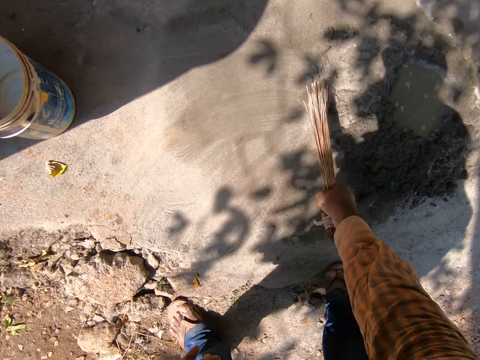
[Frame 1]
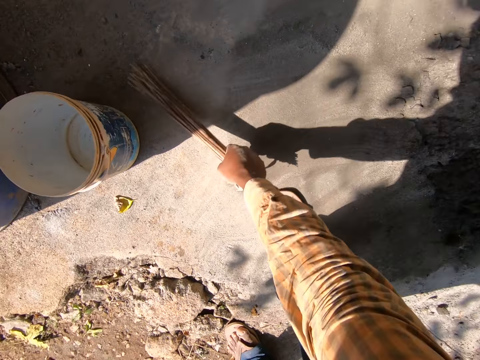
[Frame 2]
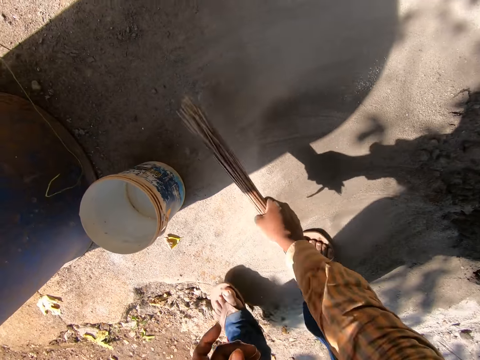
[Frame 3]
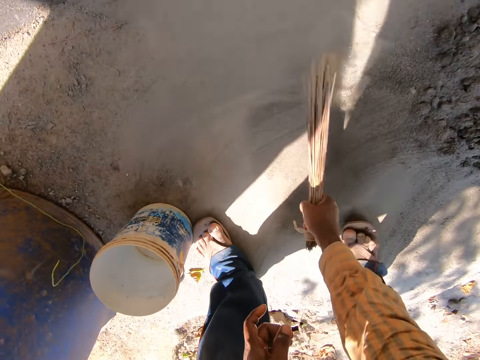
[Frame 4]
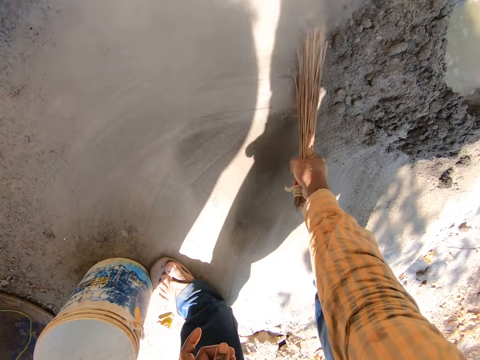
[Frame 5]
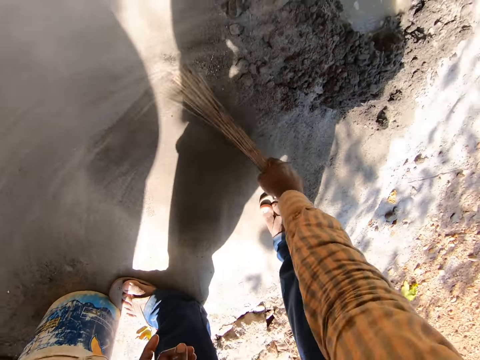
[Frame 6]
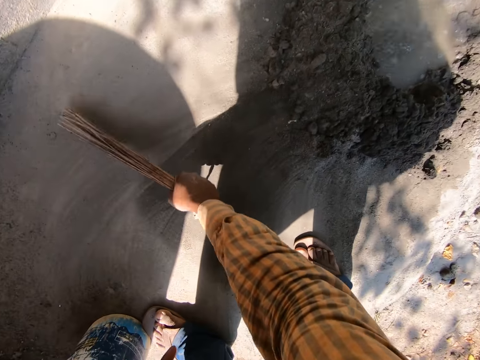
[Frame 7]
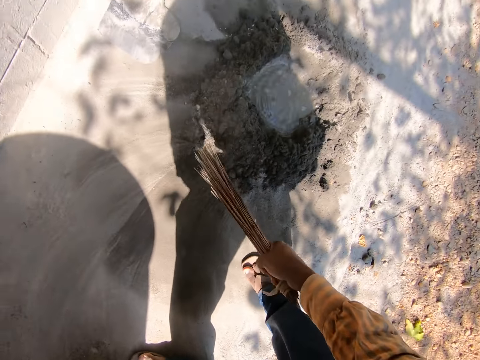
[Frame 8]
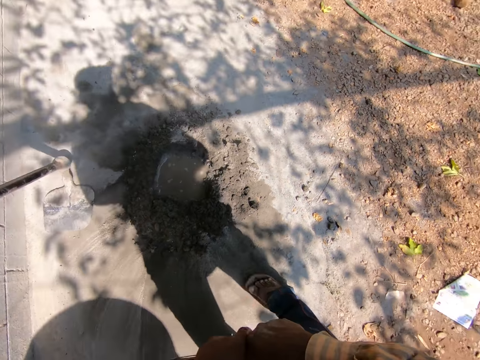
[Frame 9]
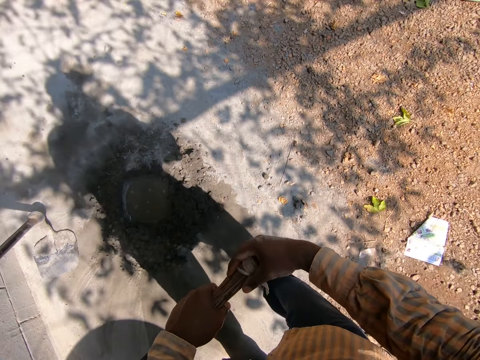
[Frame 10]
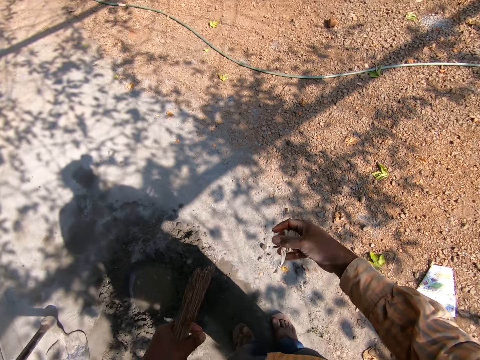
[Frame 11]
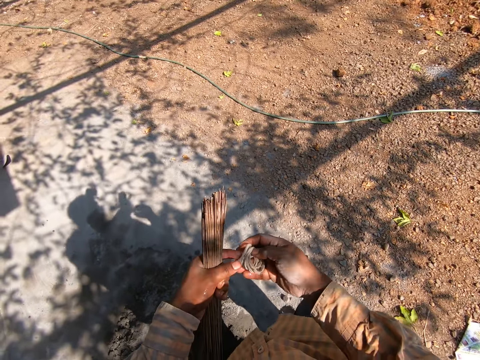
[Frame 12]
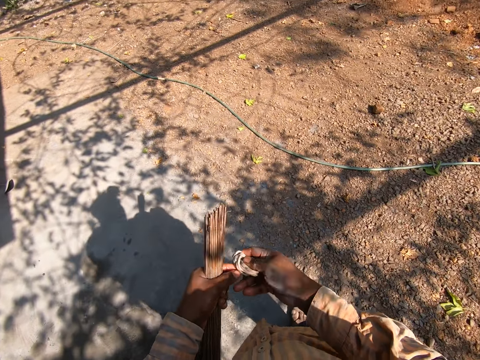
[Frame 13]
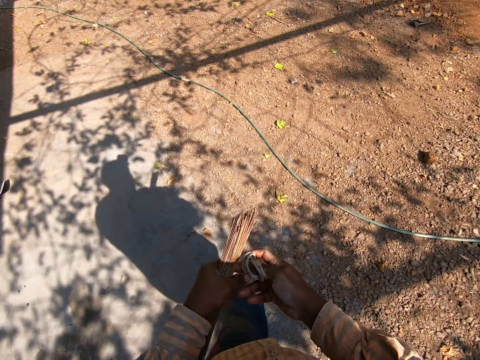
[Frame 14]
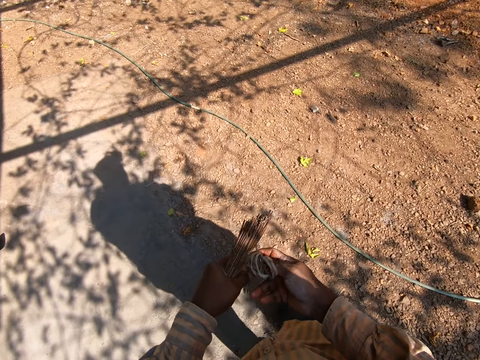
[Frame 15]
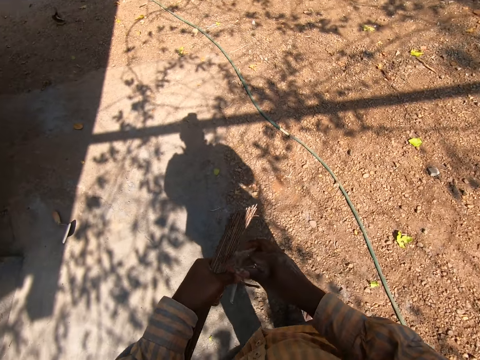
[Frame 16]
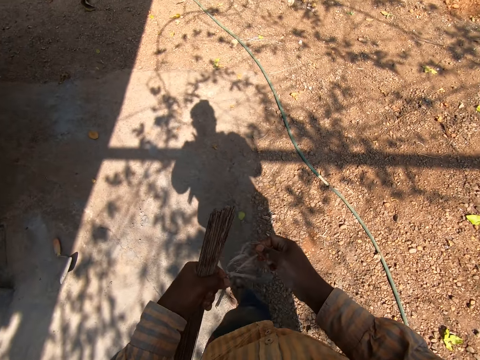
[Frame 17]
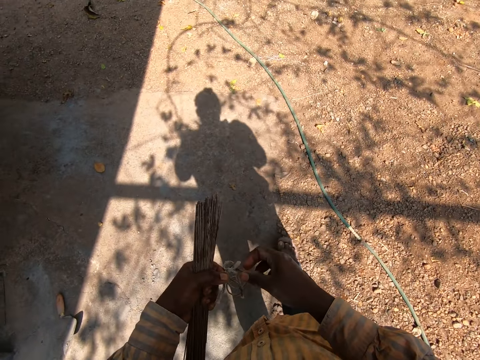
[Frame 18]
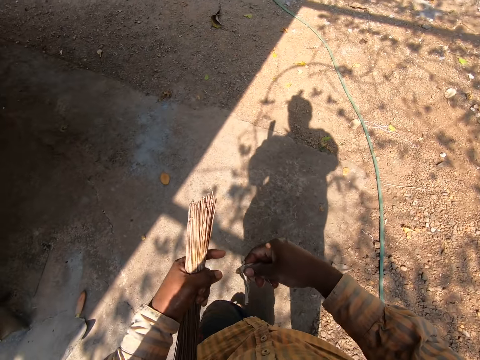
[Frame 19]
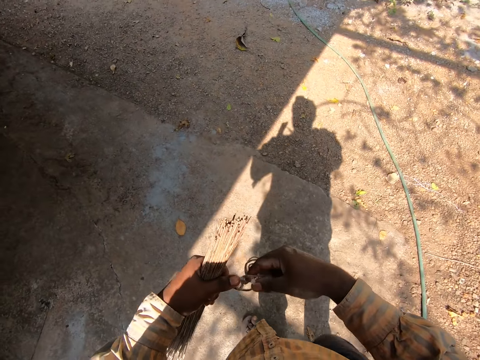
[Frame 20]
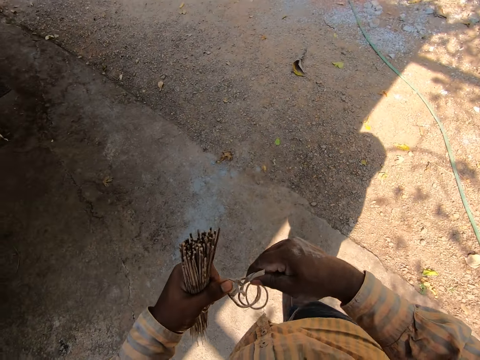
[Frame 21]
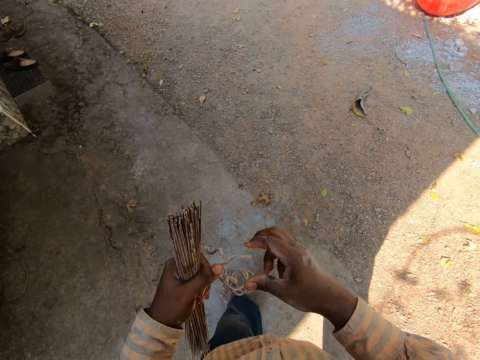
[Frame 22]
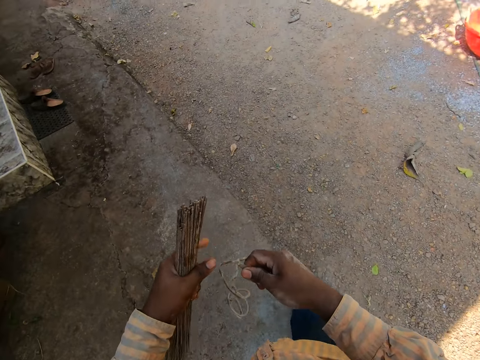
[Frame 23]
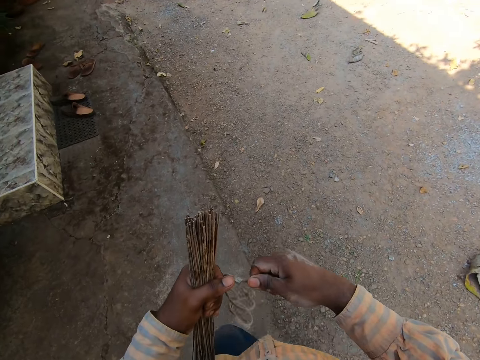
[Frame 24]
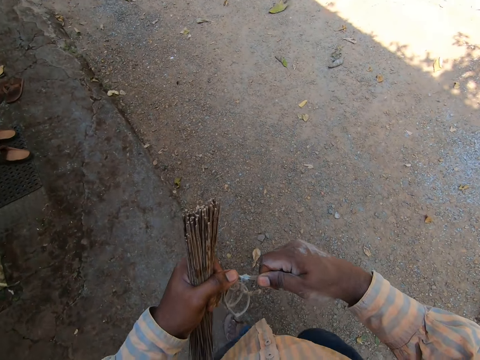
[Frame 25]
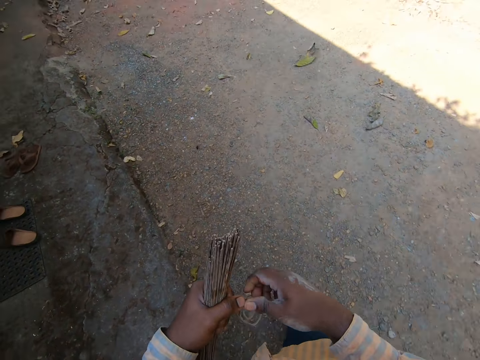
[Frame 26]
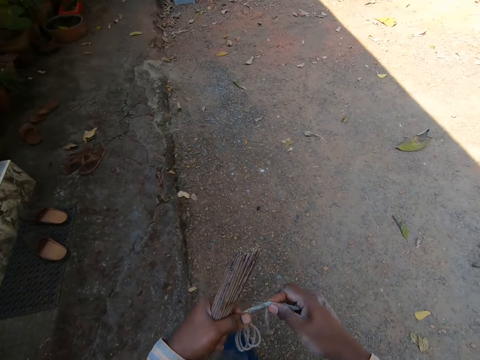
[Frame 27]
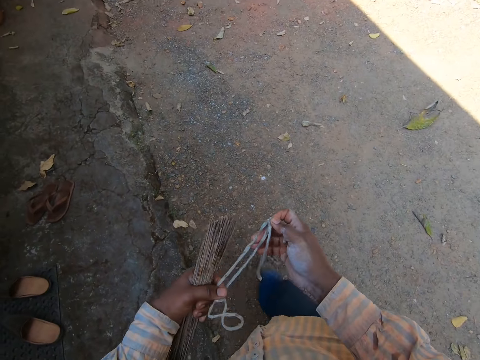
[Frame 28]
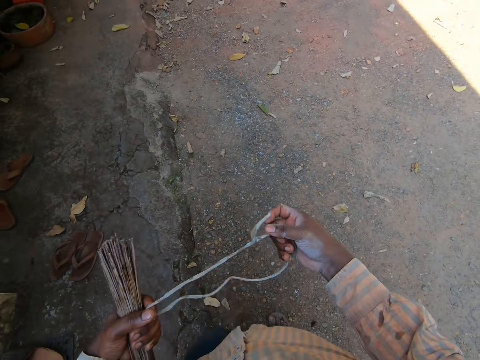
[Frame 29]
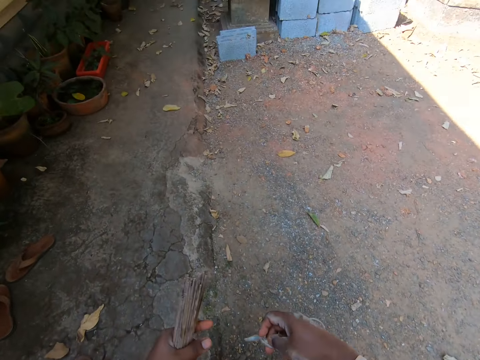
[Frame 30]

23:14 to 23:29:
The camera wearer transfers the broom to his left hand from his right hand. He removes a rope from the broom with his right hand. He holds the broom with the other hand. He unties the rope with both hands. He walks beside the cement. He holds the rope. He walks around the compound.

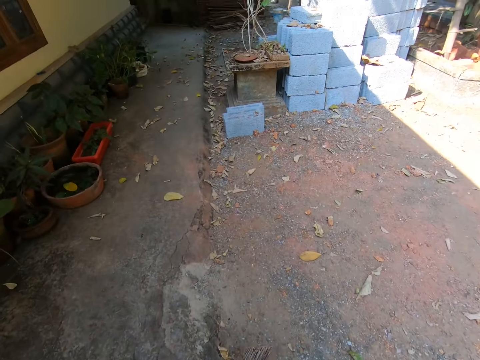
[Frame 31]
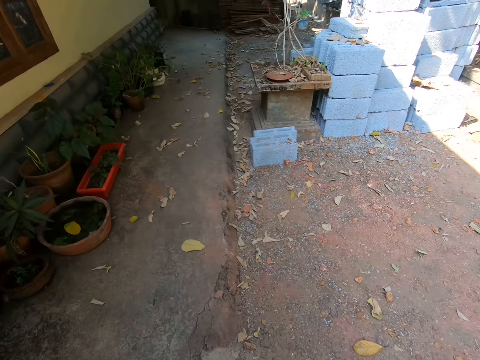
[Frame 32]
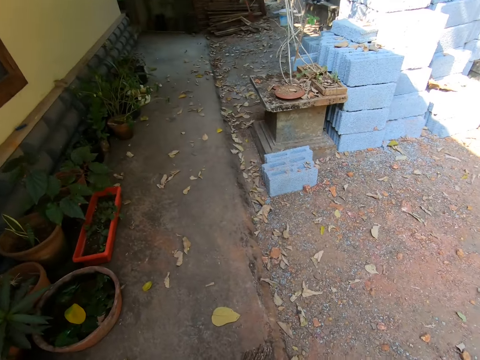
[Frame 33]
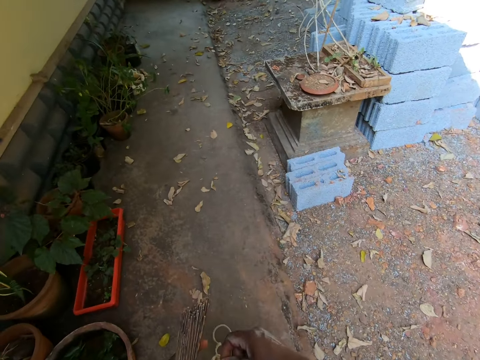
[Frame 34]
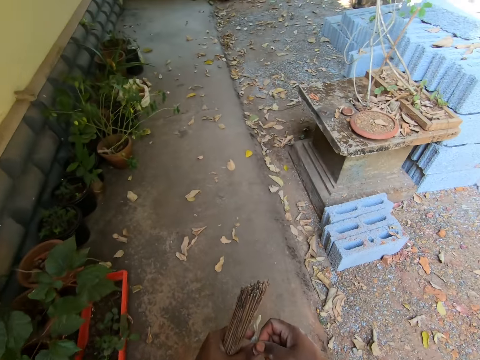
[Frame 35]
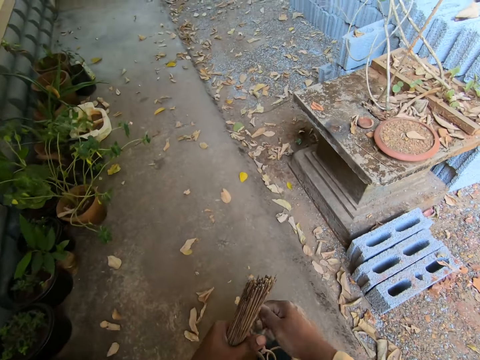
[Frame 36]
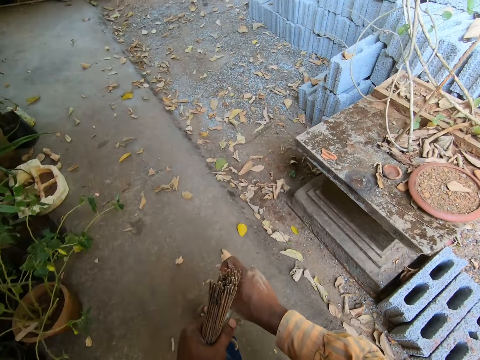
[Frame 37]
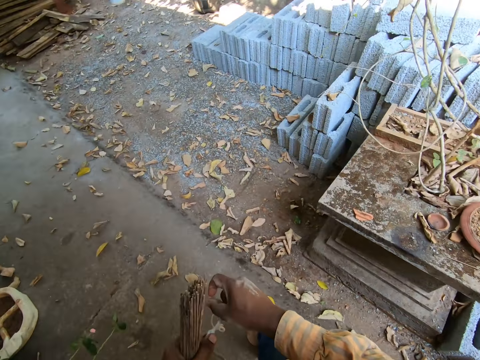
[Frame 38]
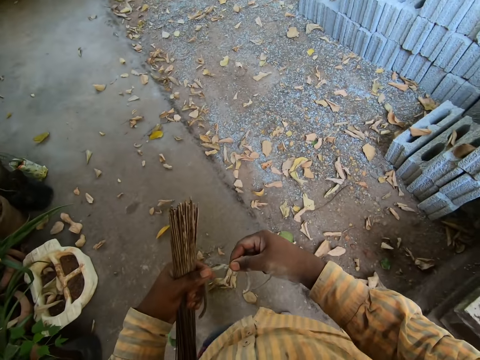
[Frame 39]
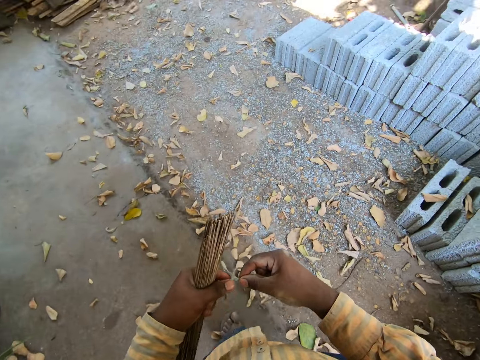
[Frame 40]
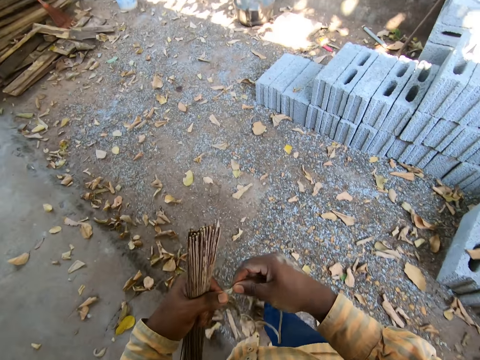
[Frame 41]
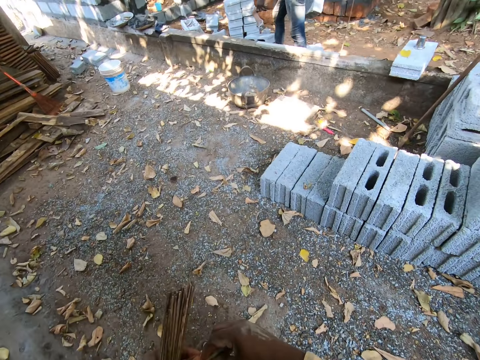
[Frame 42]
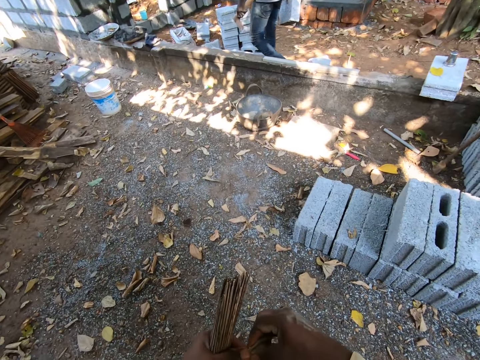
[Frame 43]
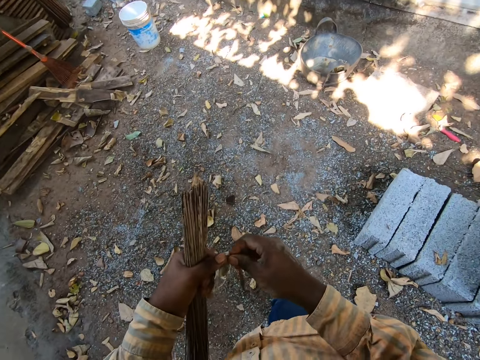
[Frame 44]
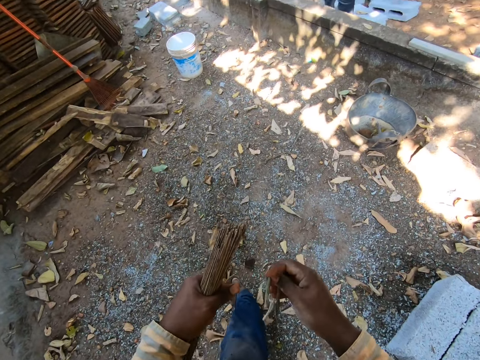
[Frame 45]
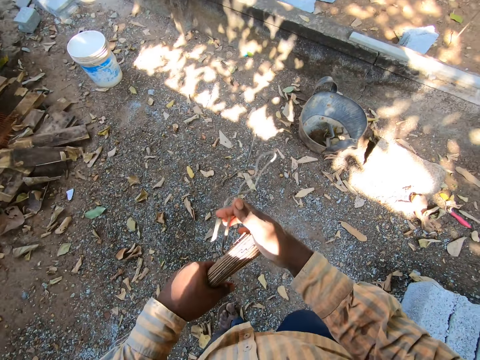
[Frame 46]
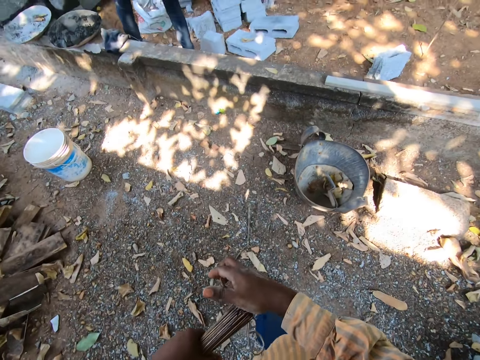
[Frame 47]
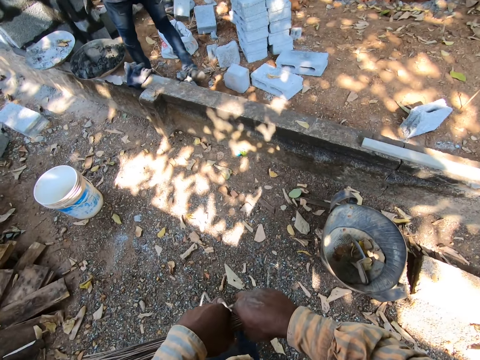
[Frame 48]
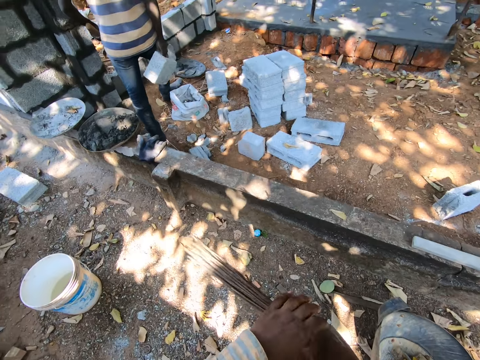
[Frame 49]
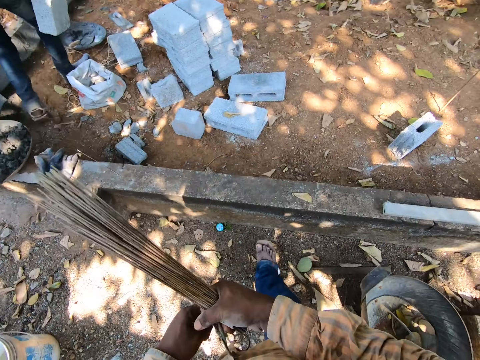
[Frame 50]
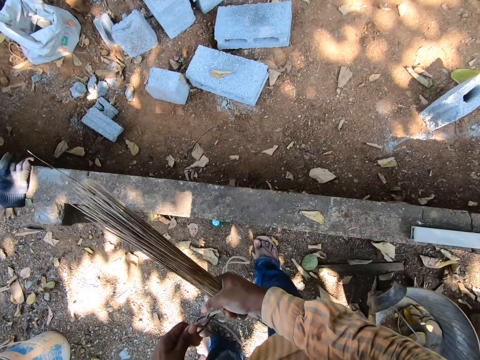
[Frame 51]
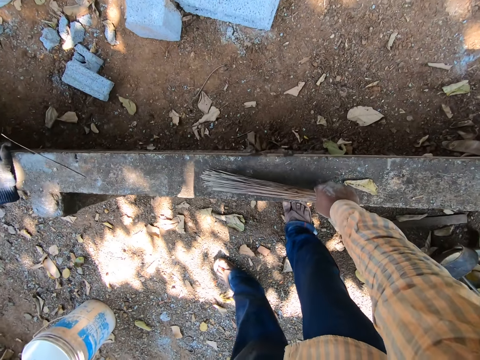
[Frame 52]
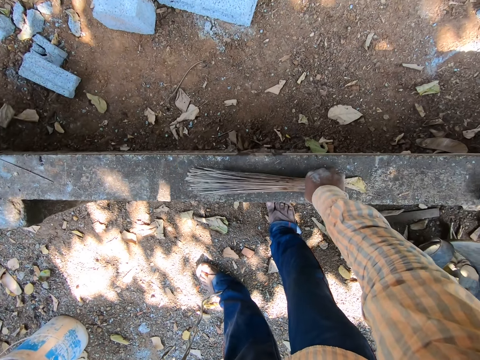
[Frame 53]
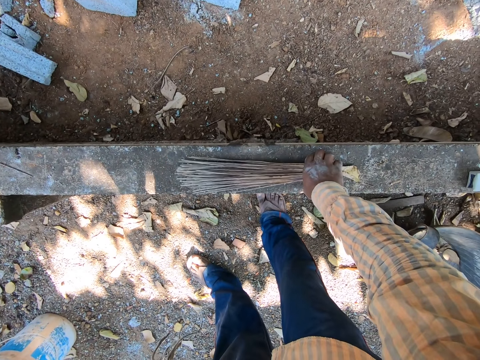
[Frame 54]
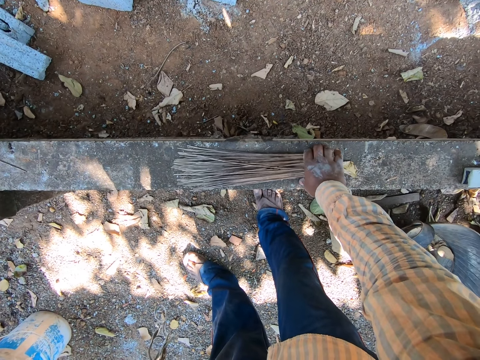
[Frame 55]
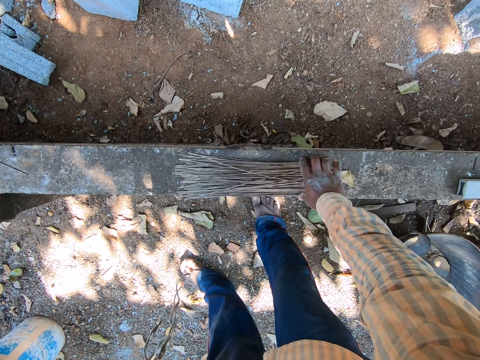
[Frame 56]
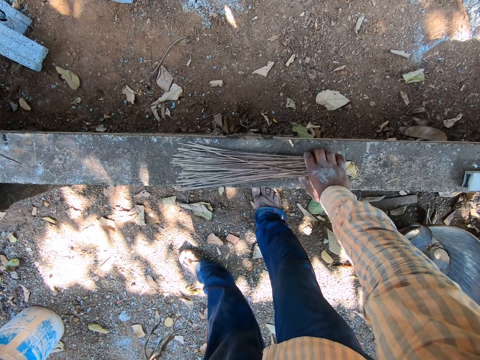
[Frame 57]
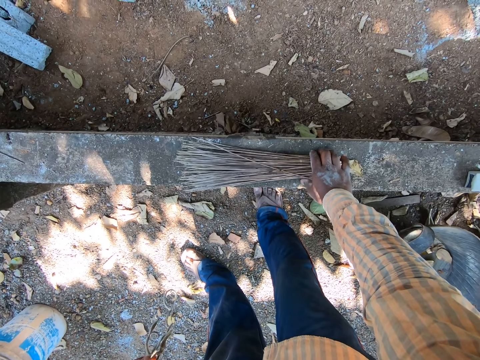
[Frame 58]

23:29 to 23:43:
The camera wearer hits the broom in his left hand with his right hand. He transfers the broom to his right hand from his left hand. He places the broom on a fence with his right hand.
